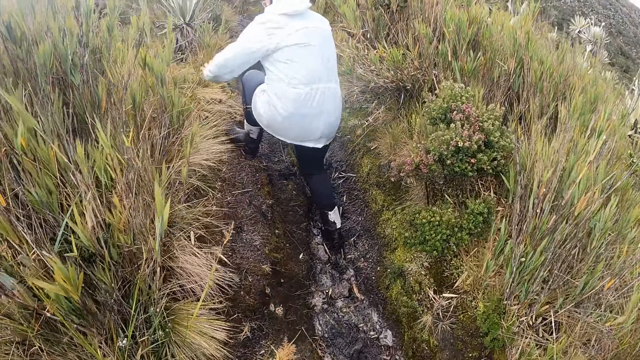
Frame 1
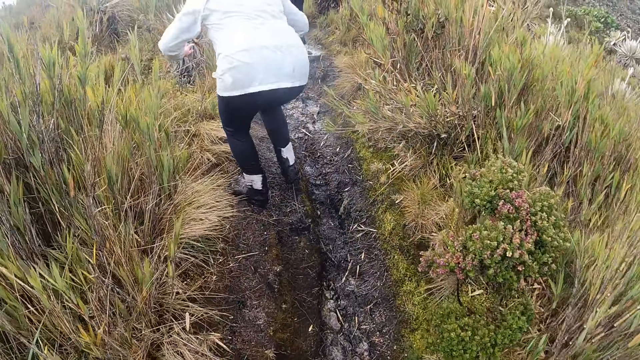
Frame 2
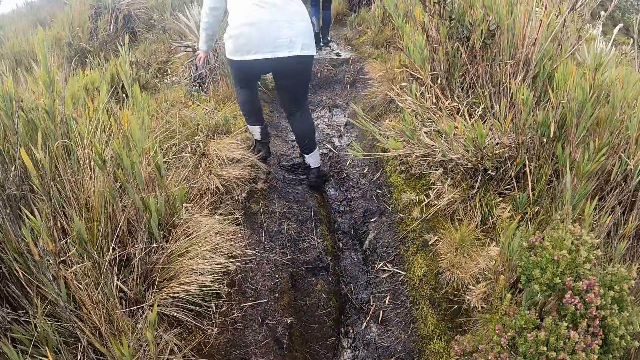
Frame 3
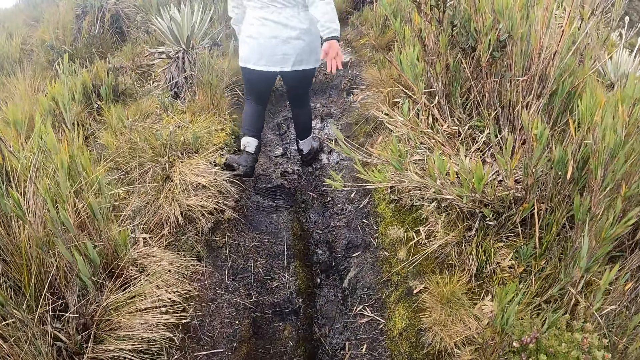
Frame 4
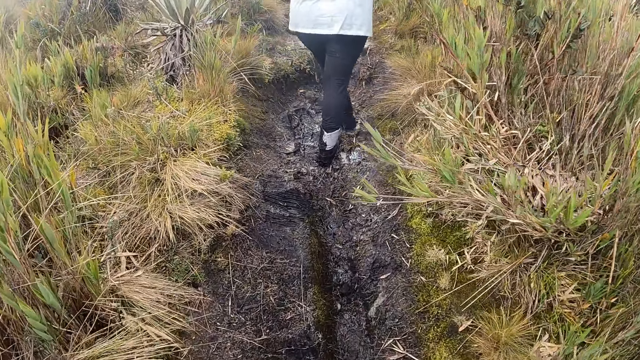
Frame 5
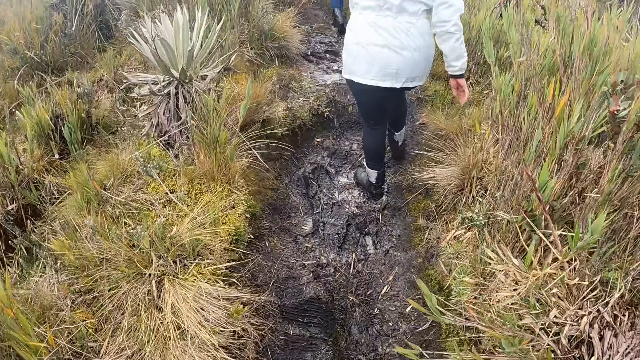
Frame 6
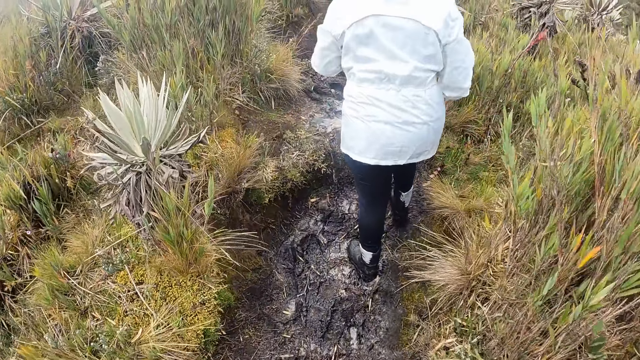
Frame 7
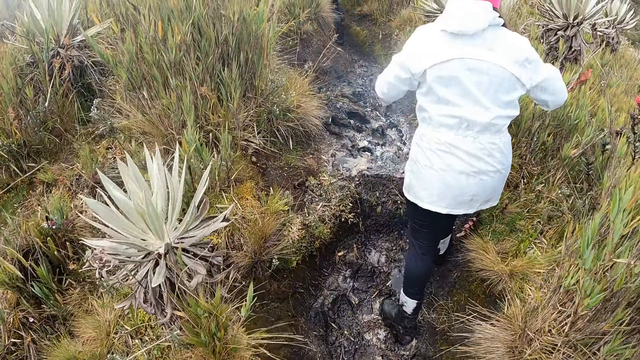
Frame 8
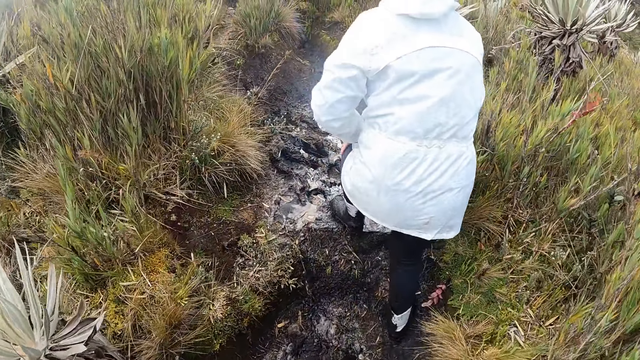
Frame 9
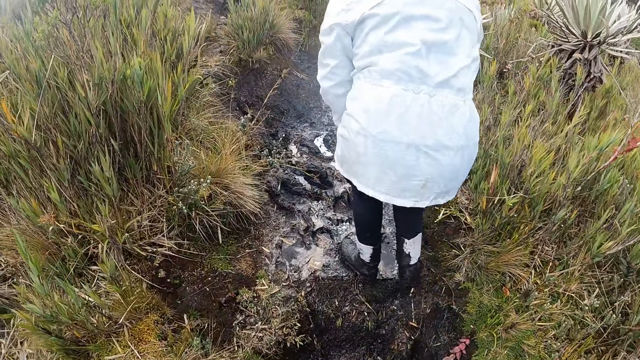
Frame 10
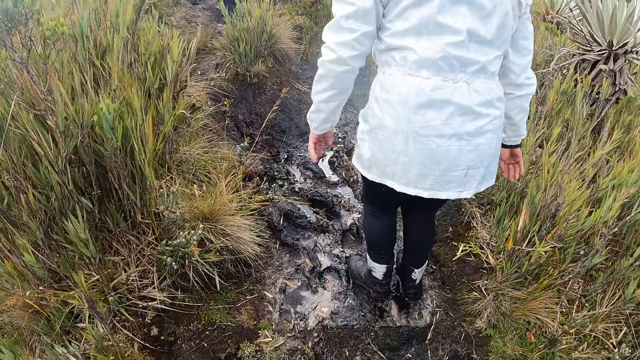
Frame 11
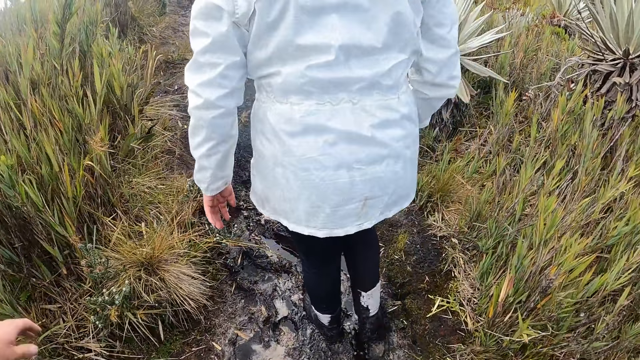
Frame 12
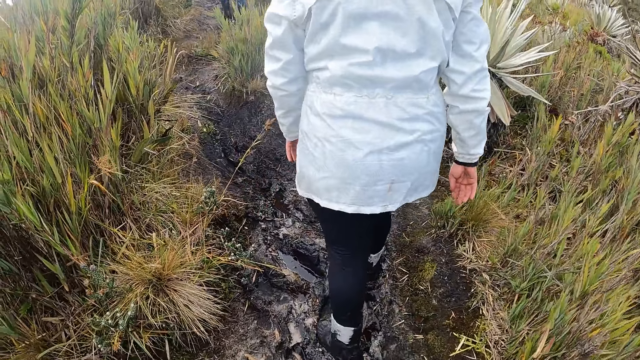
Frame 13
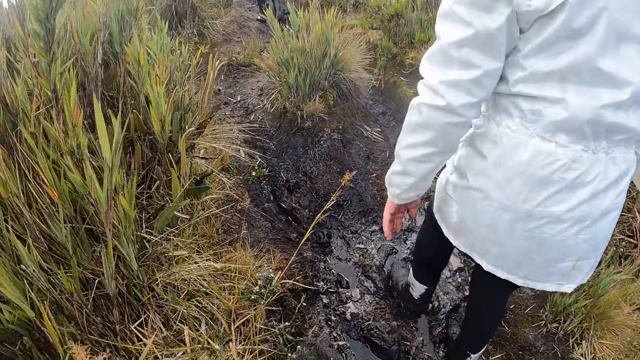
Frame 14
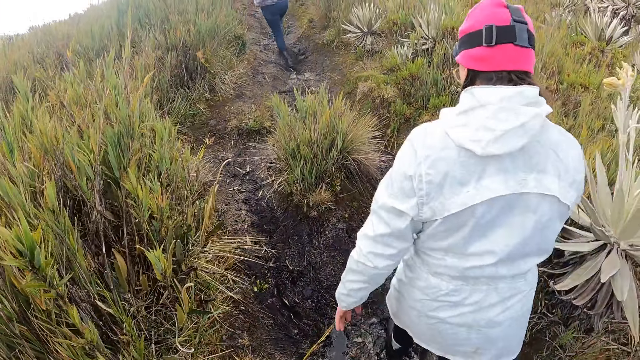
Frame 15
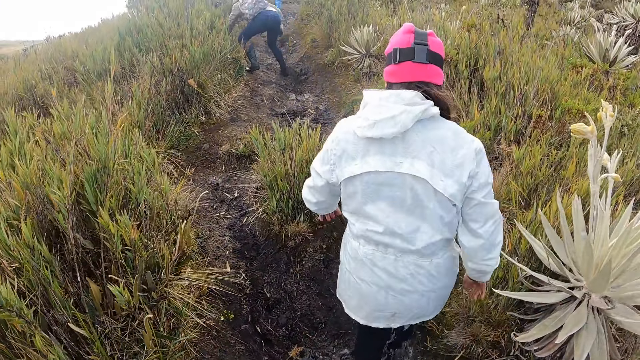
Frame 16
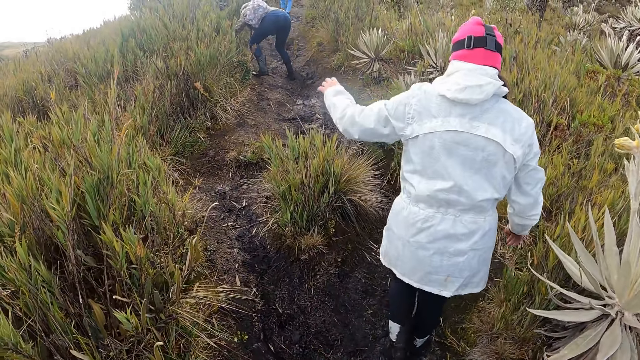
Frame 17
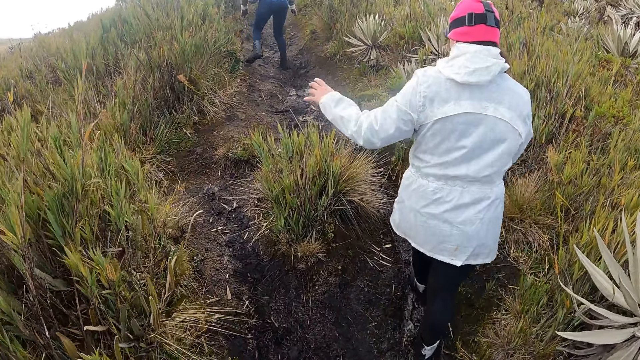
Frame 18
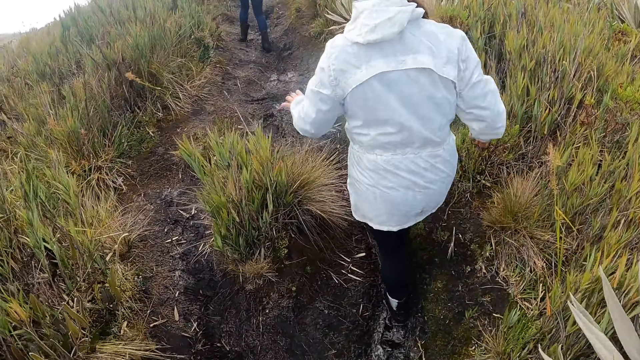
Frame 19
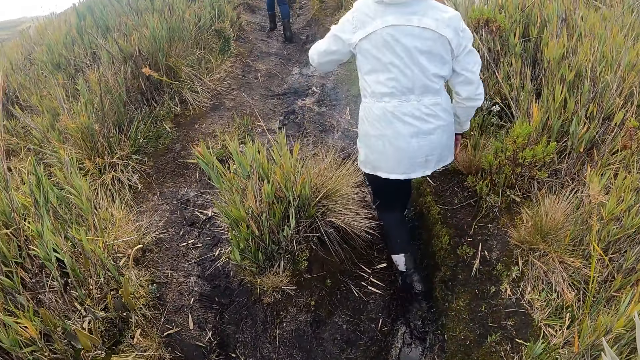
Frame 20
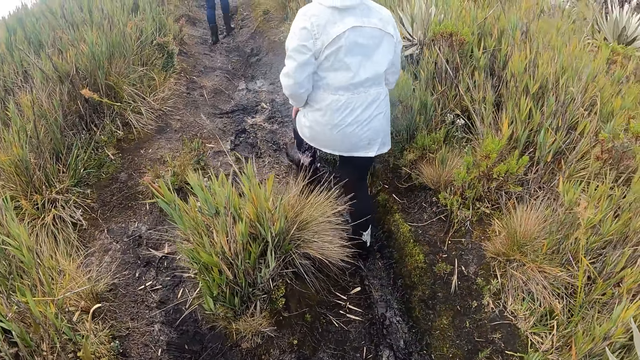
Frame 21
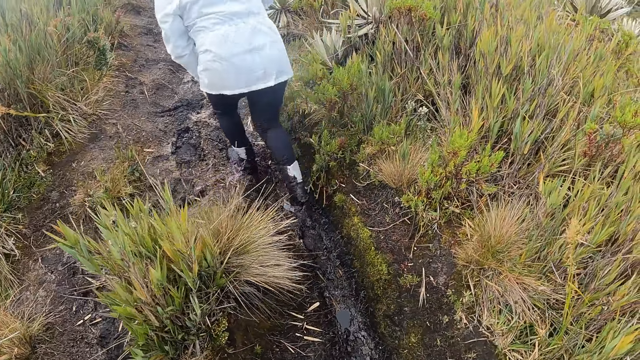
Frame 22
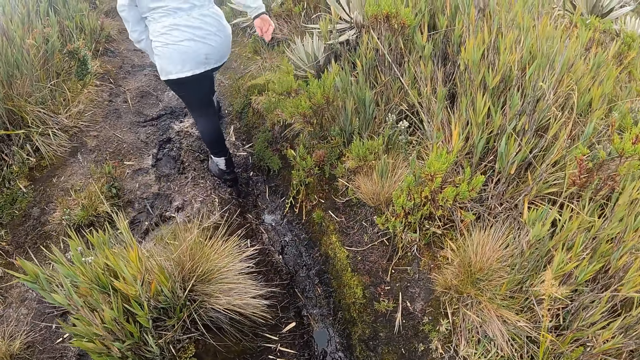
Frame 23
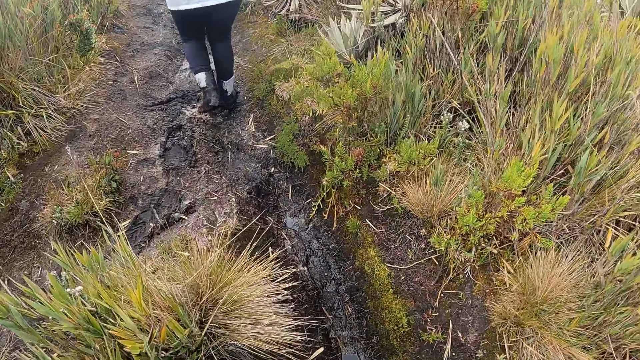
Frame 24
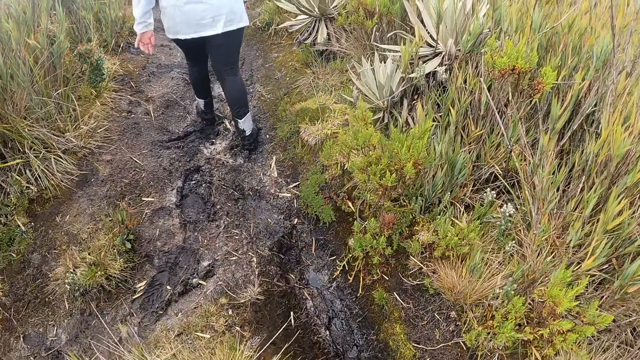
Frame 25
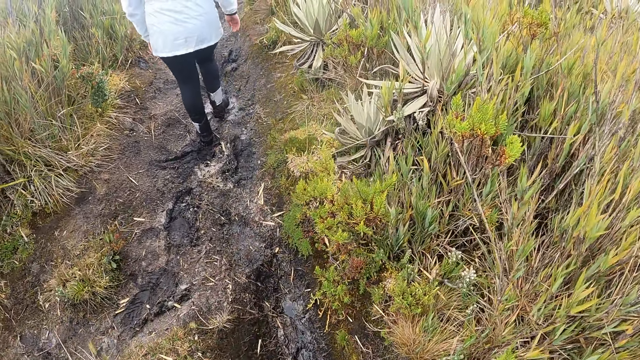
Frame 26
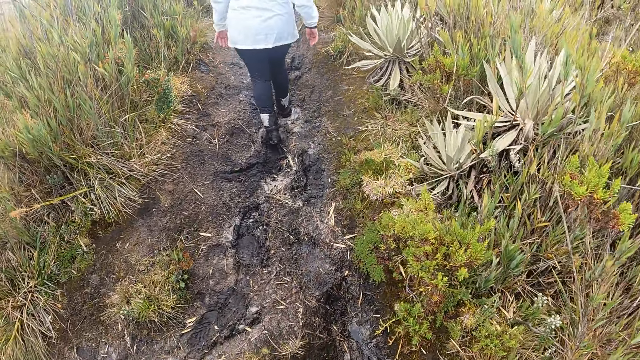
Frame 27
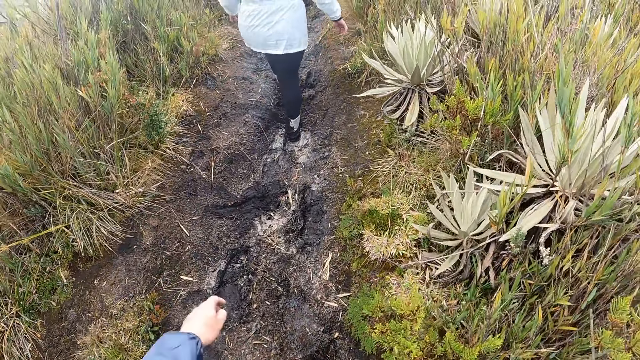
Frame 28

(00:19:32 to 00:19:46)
The camera wearer walks behind a woman. Another woman touches the ground with hands. The first woman walks in front of the camera wearer.

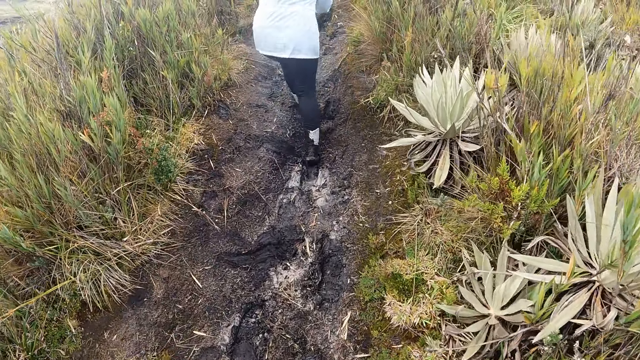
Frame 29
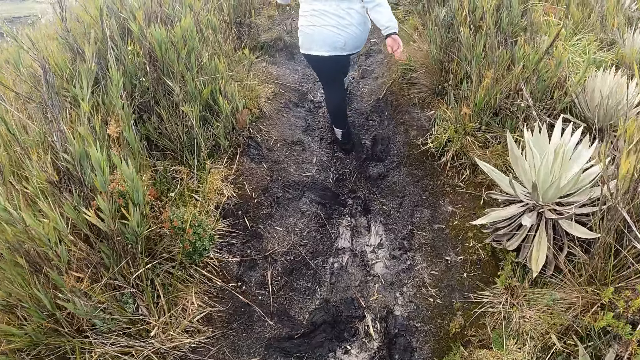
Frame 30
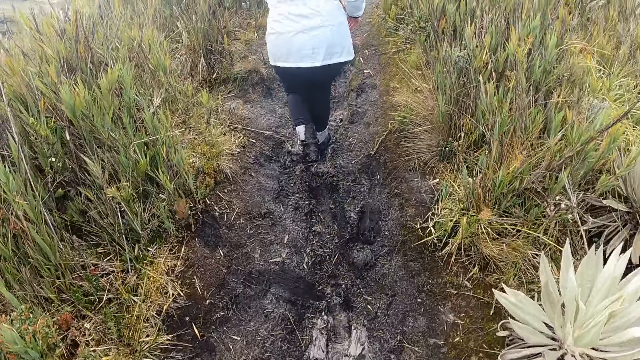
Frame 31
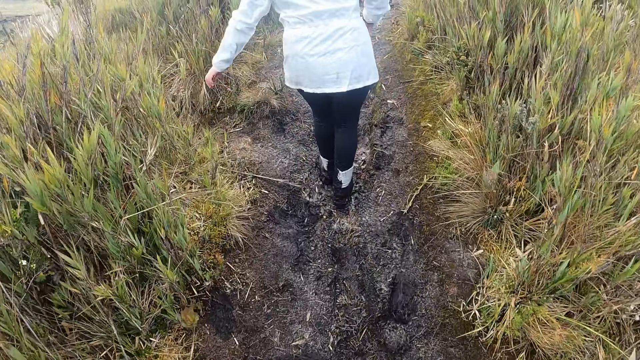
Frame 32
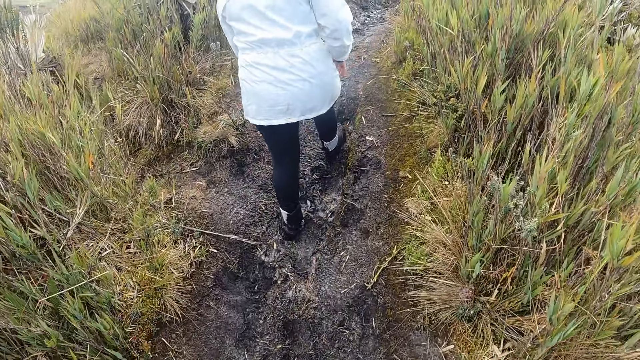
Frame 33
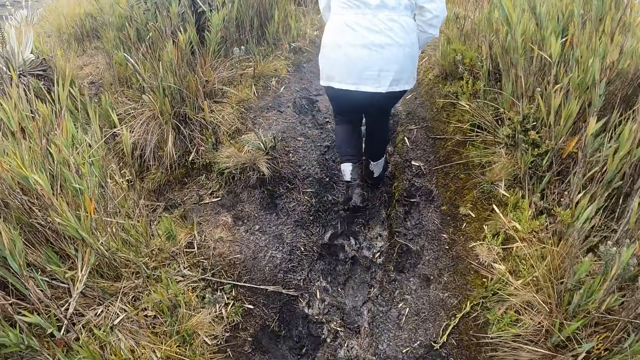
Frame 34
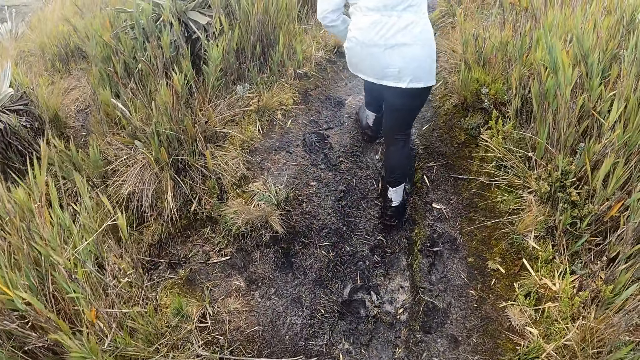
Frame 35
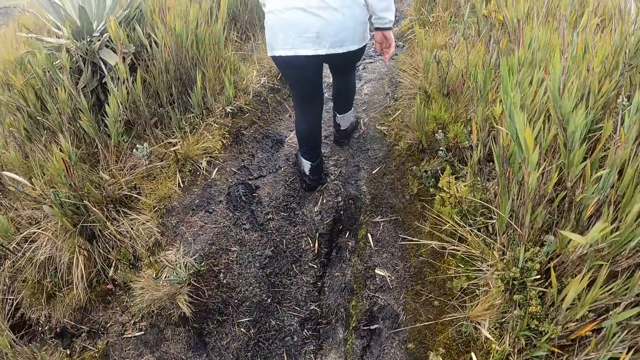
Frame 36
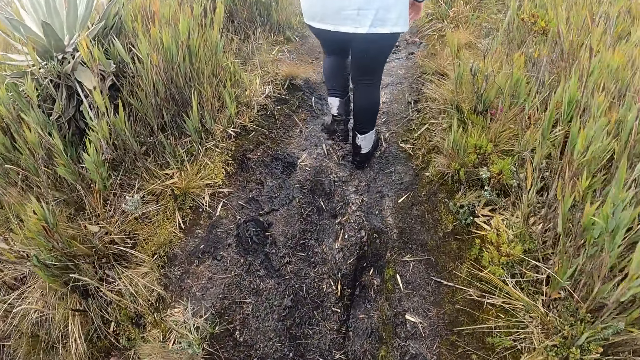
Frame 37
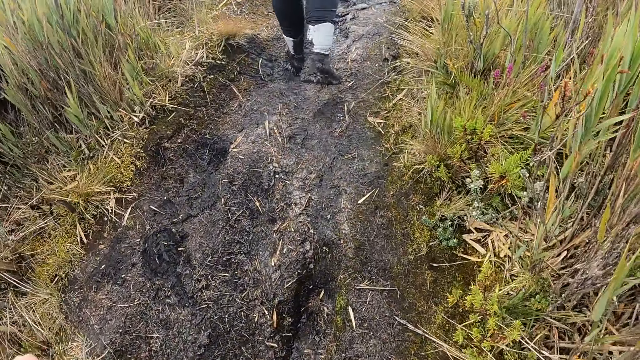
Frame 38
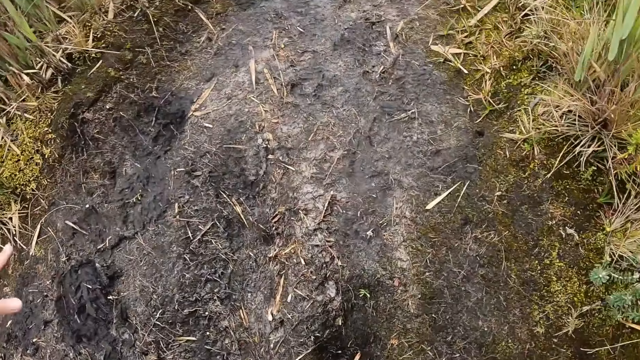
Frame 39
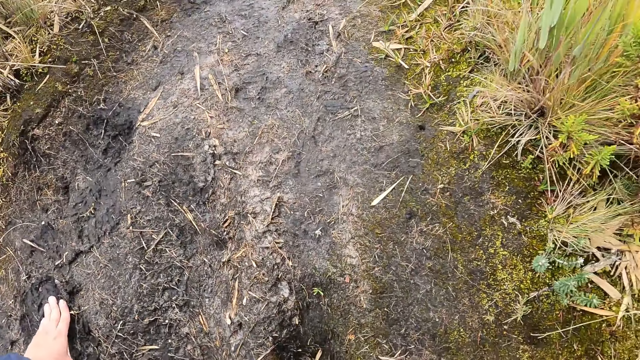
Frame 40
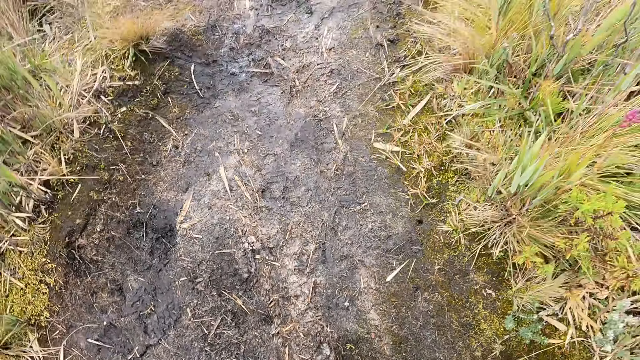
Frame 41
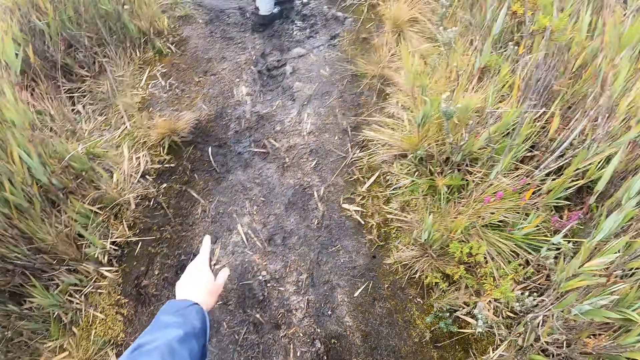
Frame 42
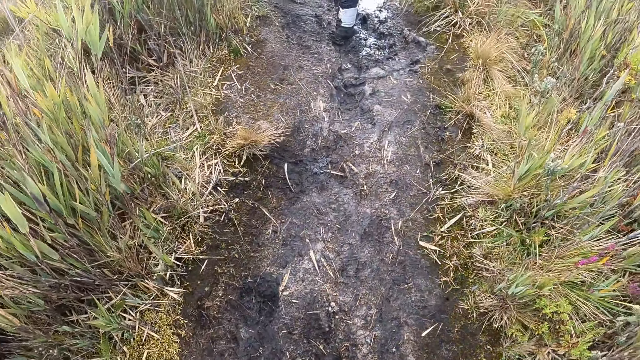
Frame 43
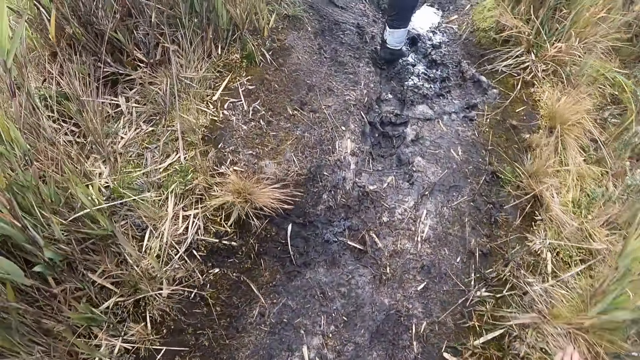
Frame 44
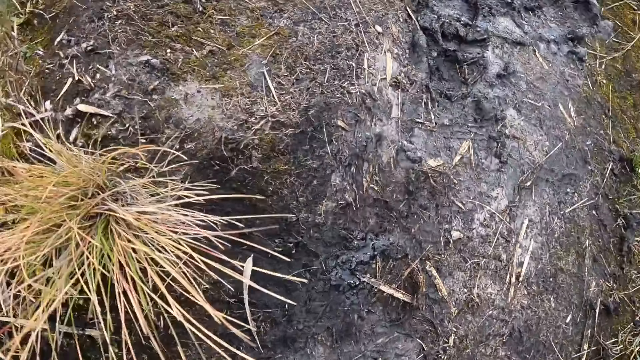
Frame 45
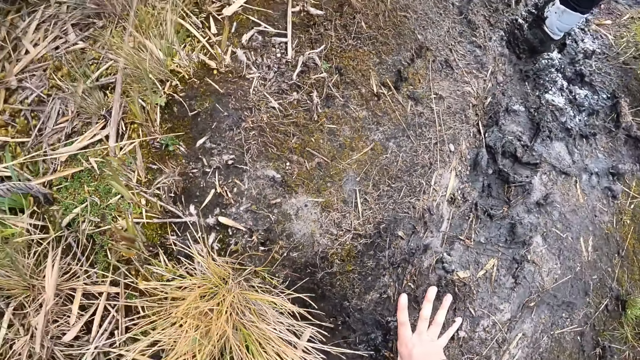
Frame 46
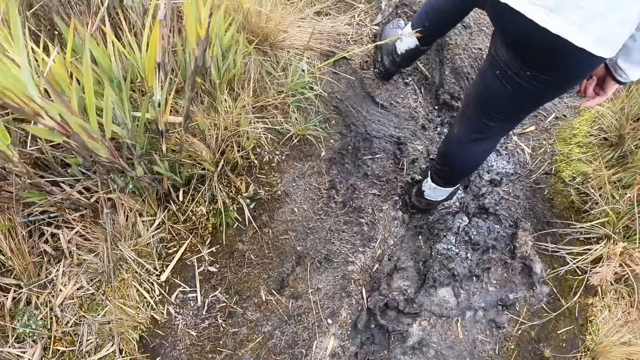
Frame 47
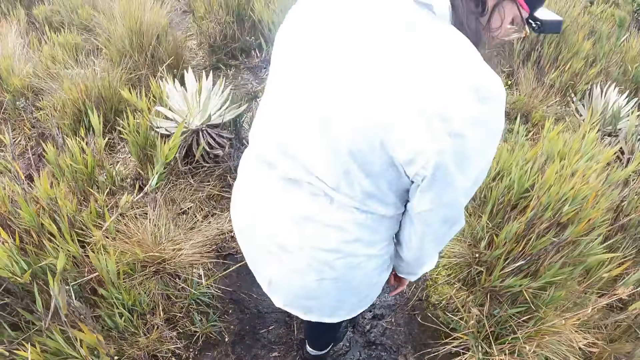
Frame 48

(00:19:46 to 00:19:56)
The camera wearer falls to the ground. She places her left hand on the ground. She moves a hand and moves the other hand. She falls to the ground. She places her right hand on the ground. She waits on the mountain with the woman.
